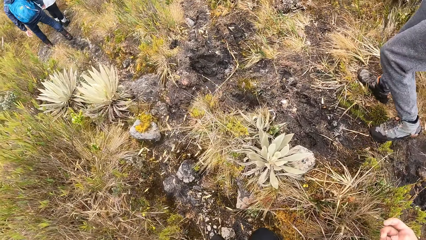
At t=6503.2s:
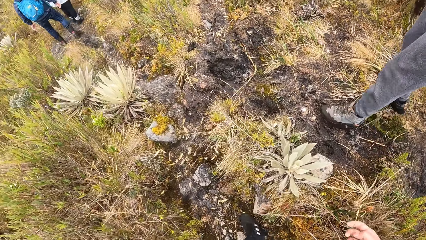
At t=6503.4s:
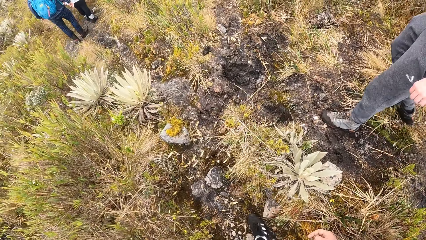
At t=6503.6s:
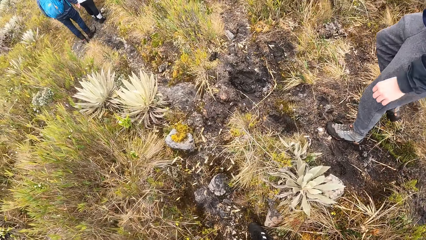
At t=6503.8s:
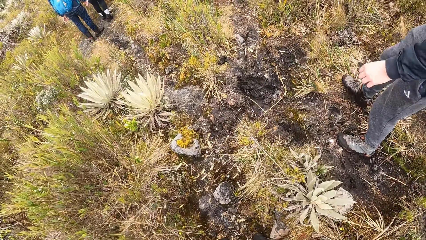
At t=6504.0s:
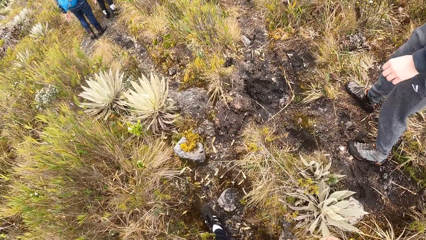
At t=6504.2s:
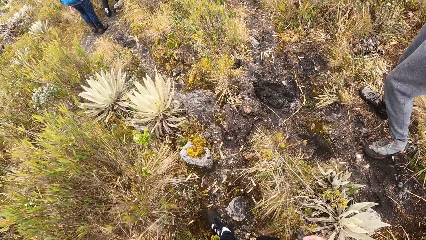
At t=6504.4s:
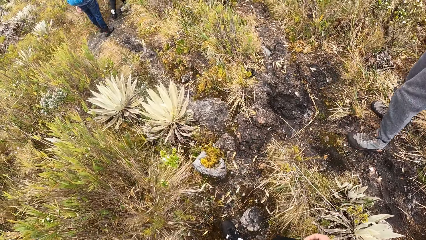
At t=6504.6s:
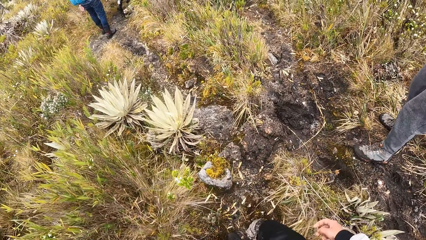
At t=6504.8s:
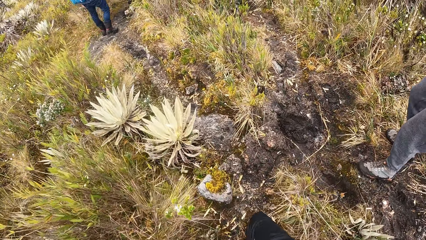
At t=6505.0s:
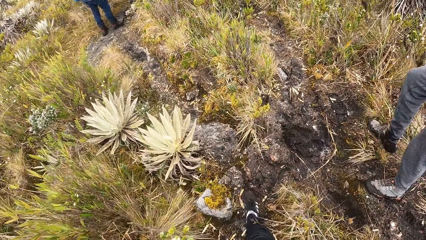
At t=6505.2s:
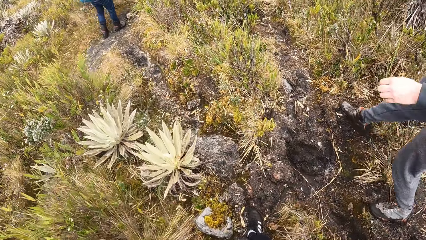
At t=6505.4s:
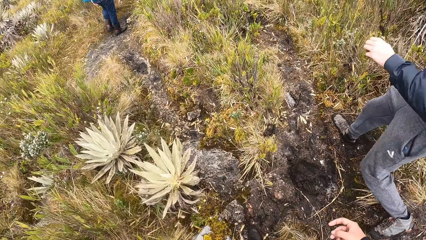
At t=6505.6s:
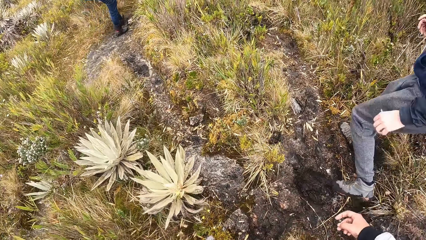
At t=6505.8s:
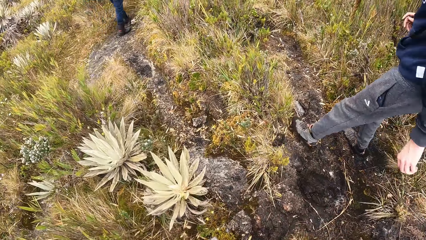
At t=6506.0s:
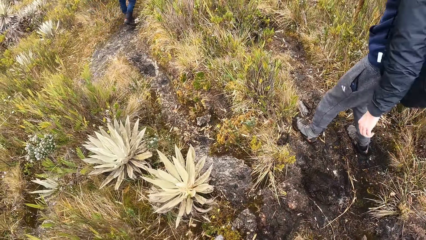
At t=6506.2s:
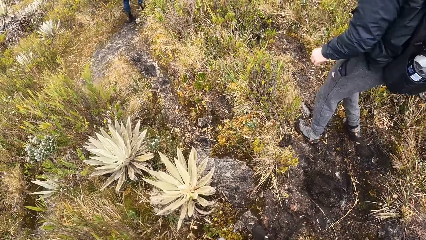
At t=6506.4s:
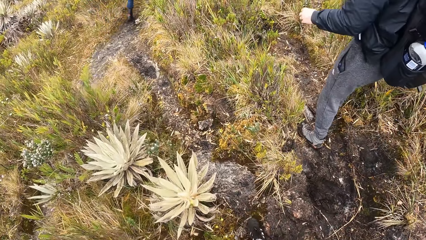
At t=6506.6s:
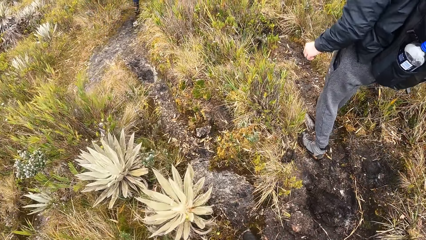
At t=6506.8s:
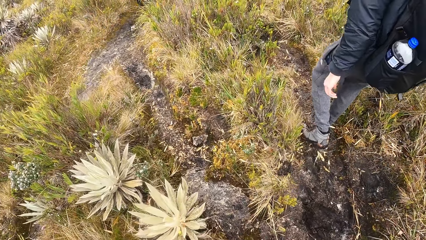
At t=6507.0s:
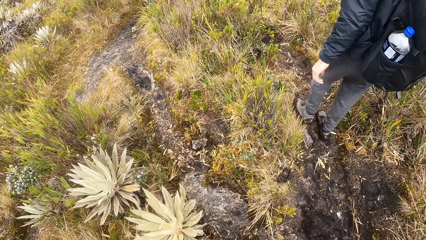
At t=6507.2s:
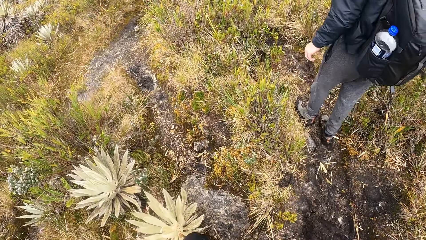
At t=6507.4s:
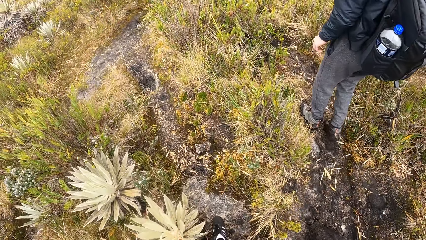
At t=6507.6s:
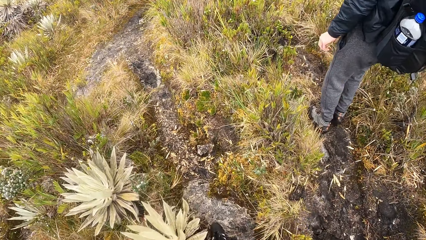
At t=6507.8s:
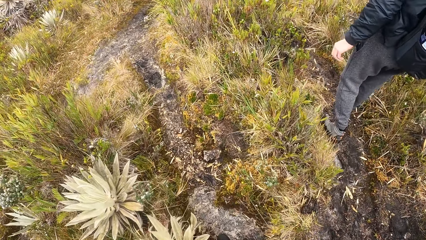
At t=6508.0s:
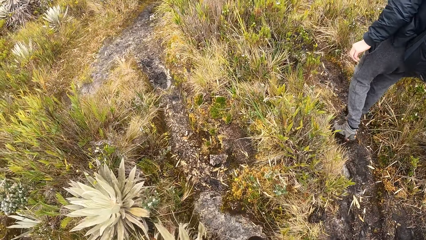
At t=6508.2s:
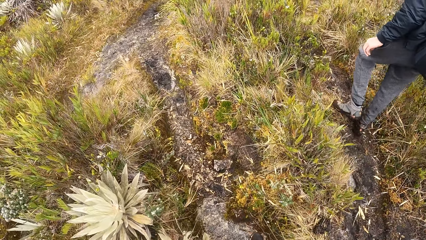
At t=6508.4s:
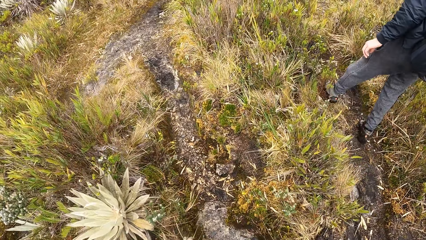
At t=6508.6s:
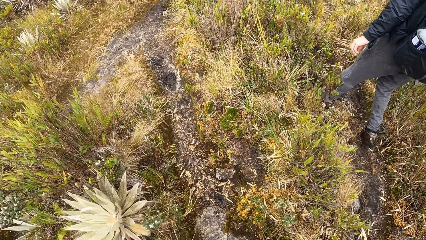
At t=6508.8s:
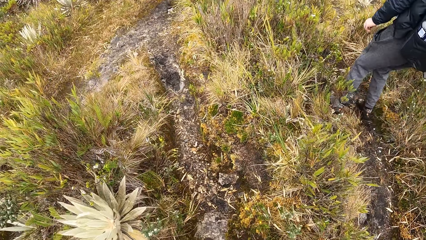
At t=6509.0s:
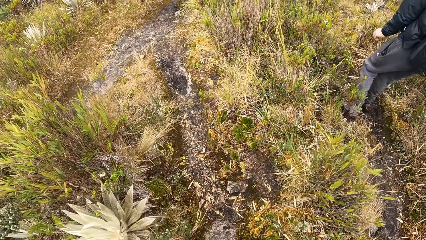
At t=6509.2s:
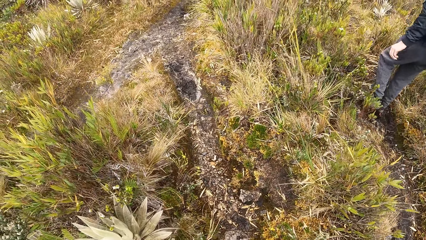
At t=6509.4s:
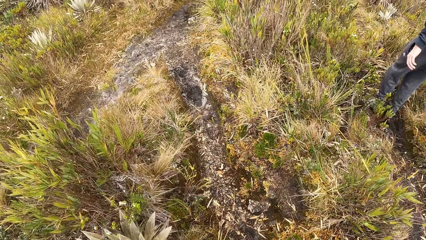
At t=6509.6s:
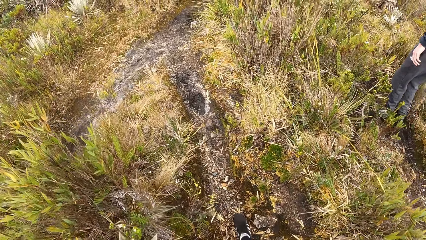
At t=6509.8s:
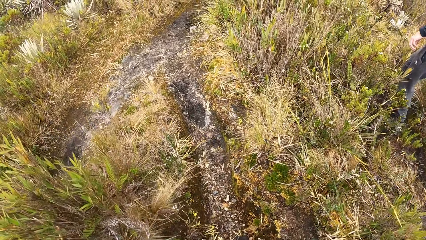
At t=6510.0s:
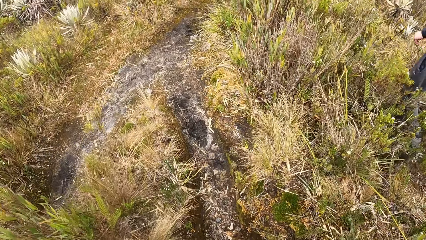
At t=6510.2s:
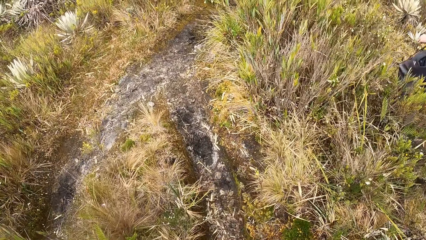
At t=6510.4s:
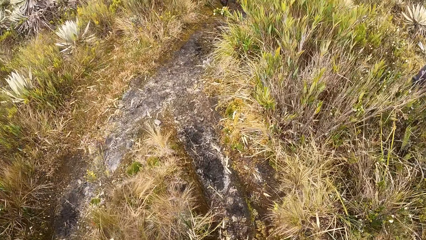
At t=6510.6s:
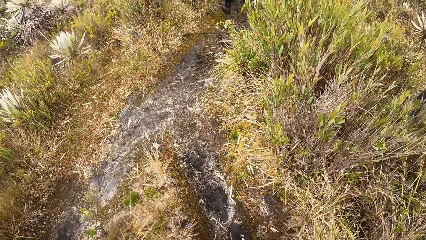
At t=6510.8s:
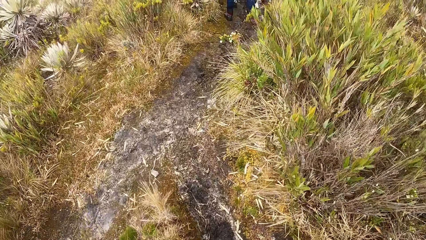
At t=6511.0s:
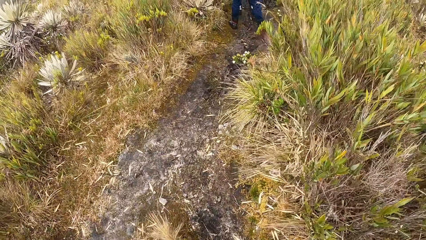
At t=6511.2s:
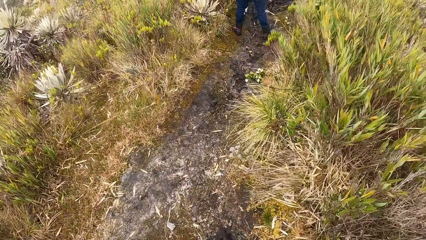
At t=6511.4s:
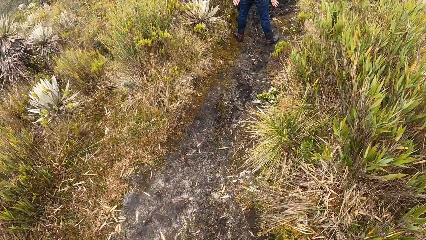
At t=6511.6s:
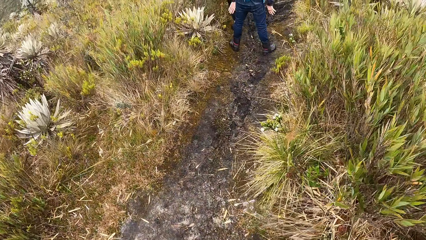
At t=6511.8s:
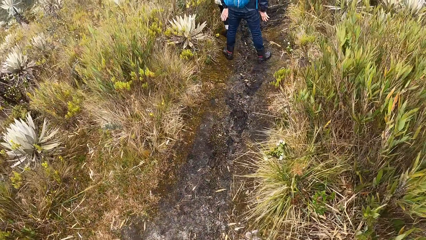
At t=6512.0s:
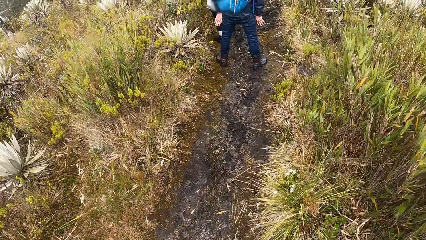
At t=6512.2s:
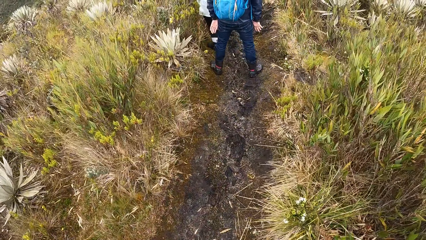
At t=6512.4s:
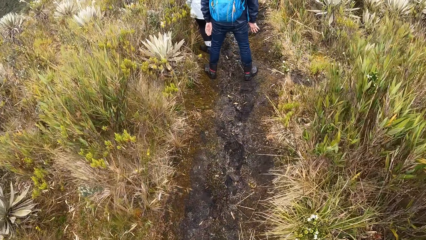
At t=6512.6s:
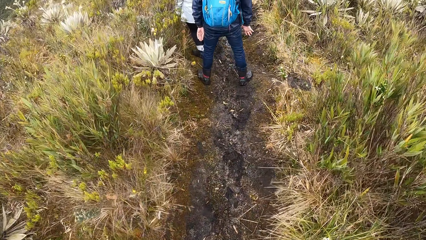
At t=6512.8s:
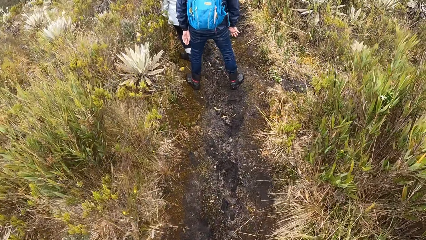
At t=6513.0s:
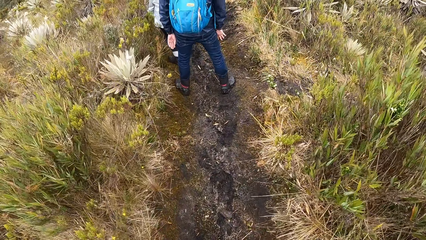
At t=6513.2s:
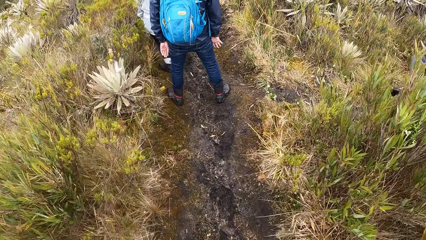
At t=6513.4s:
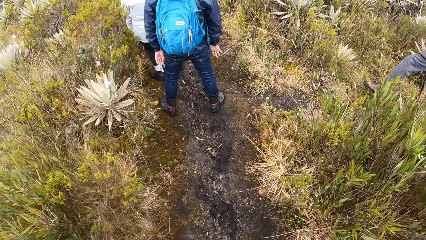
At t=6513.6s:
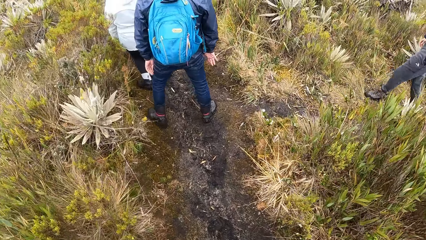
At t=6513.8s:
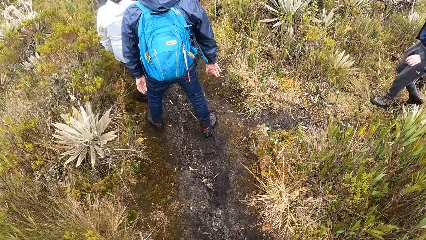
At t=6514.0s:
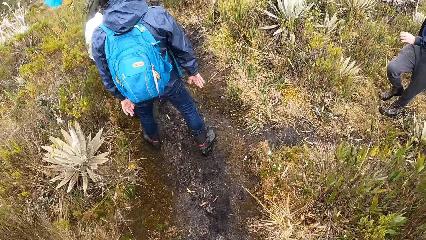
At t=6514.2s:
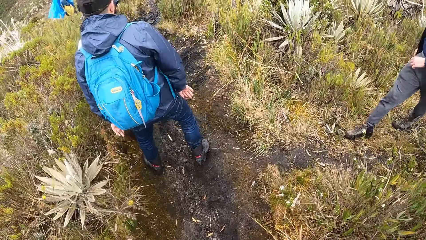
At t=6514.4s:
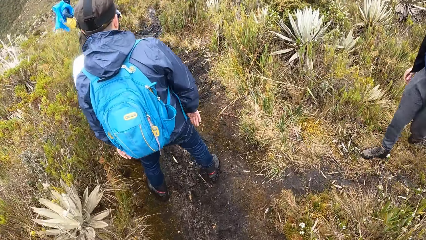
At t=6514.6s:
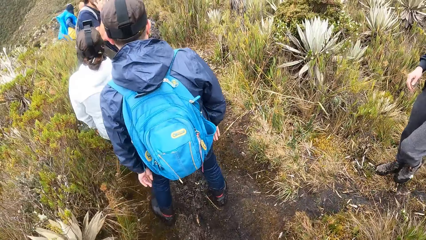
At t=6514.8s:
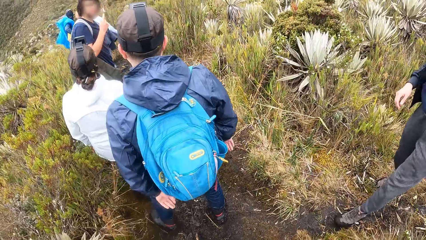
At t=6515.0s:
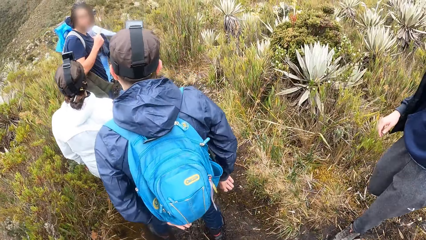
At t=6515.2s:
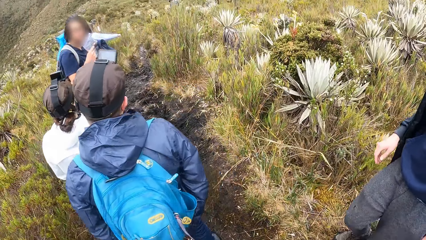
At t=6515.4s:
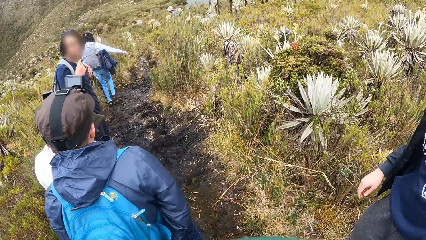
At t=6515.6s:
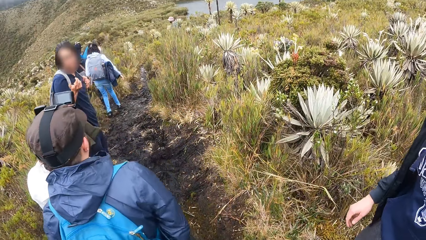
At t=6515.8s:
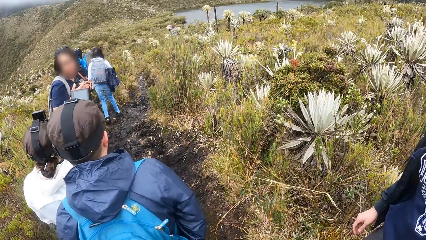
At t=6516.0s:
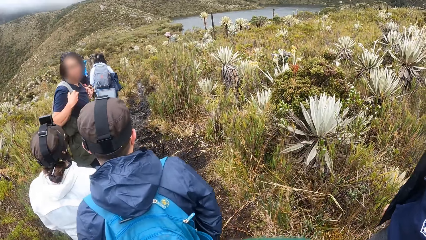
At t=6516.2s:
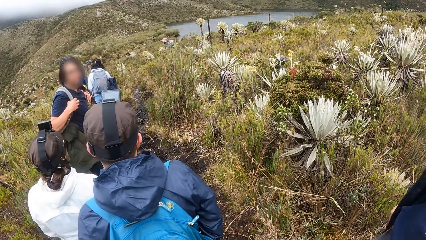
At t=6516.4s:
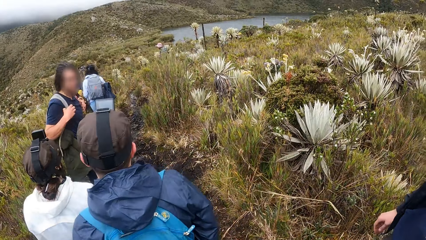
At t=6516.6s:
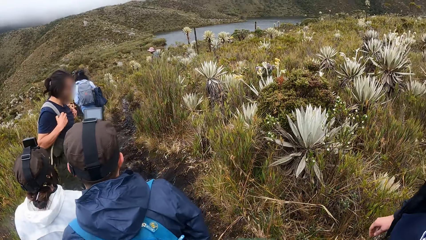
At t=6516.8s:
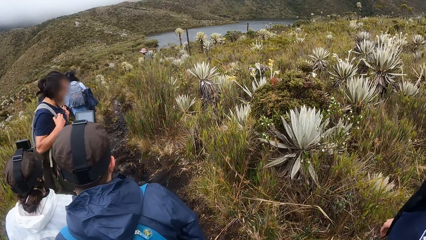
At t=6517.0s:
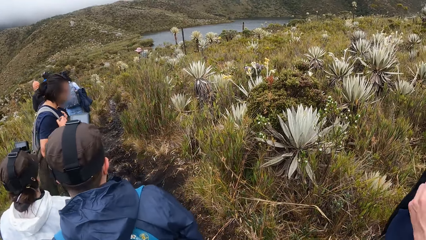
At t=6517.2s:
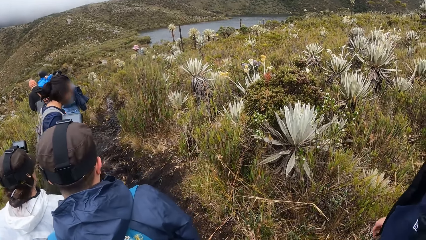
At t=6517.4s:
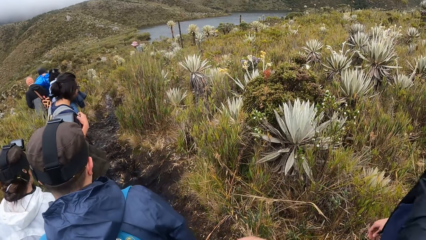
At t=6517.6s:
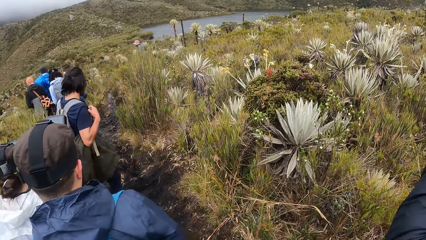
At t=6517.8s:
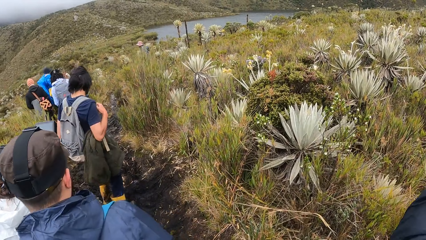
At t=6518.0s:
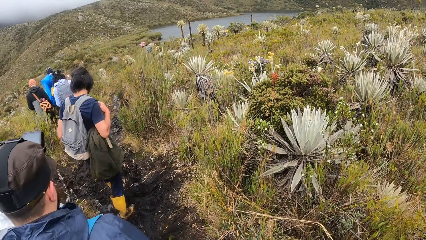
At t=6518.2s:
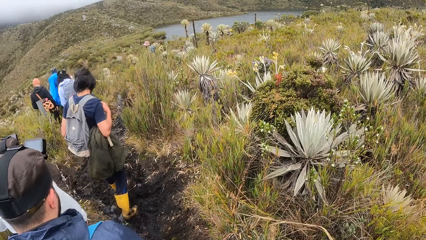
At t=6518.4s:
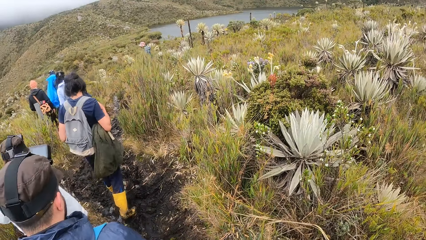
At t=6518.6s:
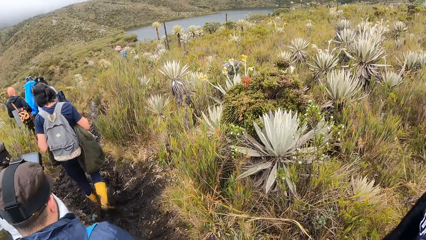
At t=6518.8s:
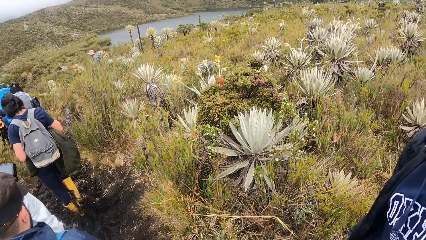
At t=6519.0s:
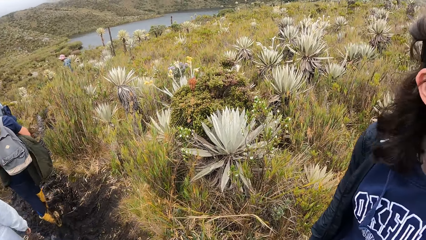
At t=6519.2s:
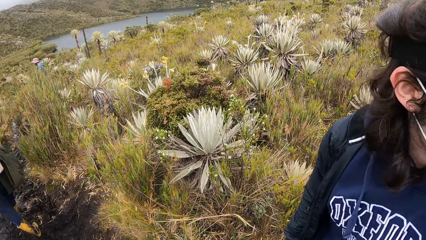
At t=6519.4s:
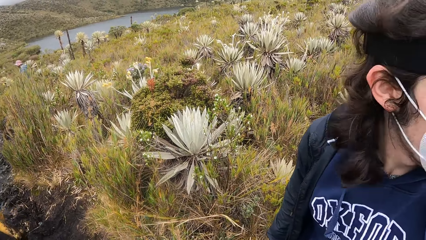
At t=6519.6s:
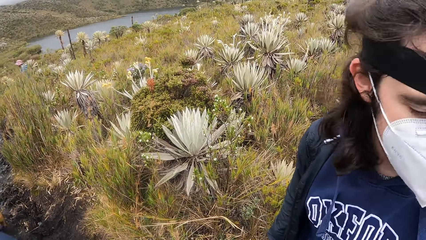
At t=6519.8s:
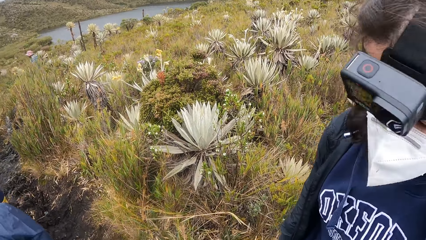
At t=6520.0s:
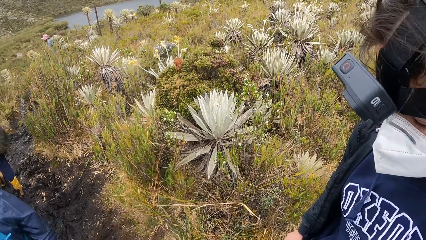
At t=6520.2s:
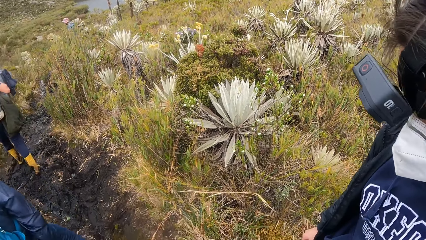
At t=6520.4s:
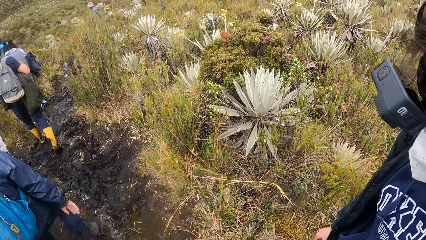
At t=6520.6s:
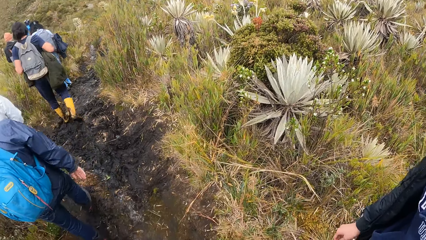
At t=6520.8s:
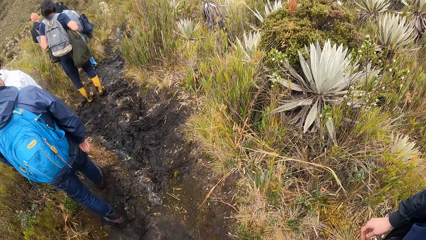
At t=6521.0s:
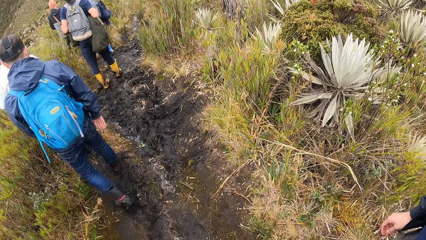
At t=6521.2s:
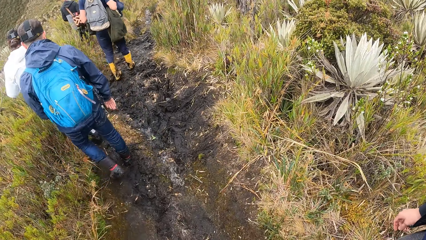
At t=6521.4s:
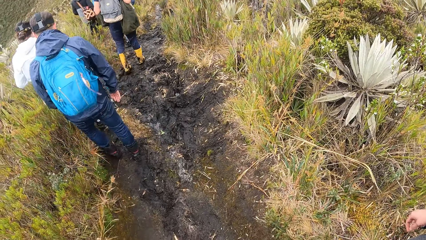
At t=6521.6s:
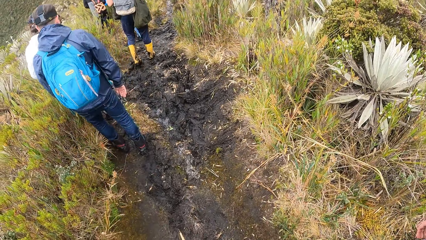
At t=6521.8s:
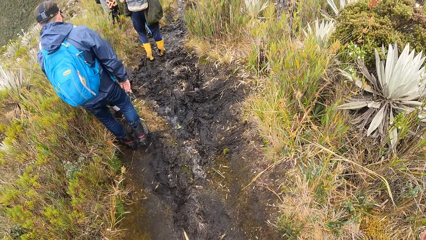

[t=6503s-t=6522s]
The camera wearer walks in the field. A woman walks past the camera wearer from the right. The camera wearer stares at the field.
